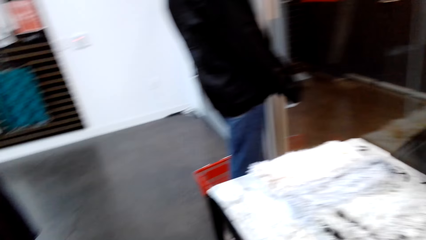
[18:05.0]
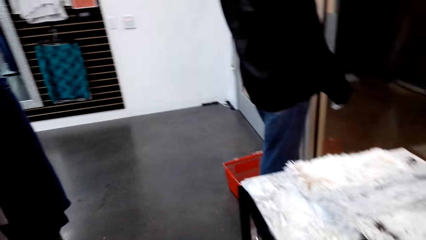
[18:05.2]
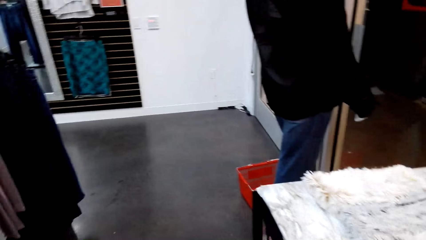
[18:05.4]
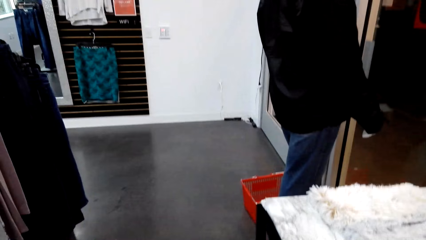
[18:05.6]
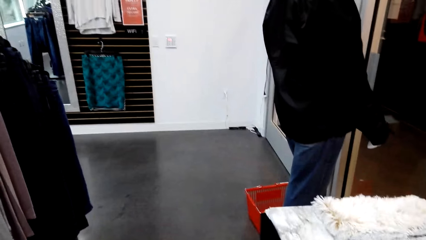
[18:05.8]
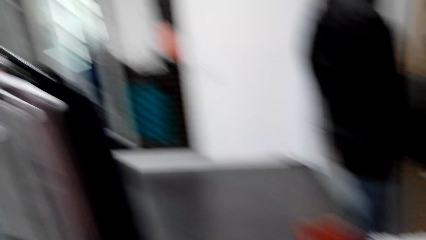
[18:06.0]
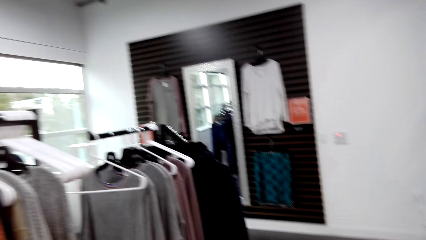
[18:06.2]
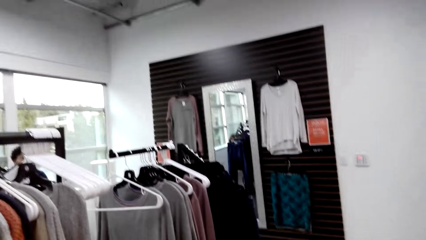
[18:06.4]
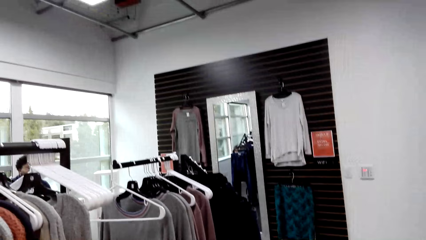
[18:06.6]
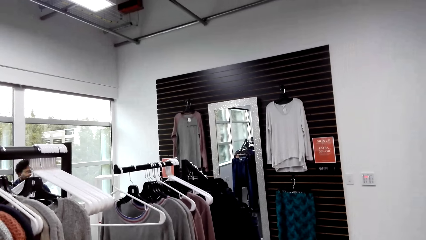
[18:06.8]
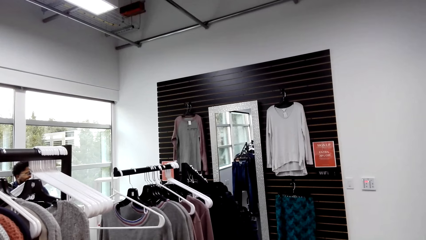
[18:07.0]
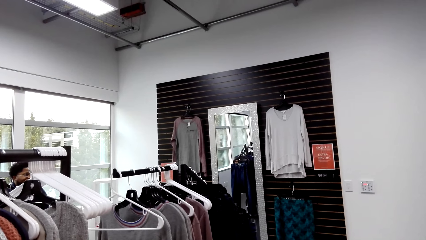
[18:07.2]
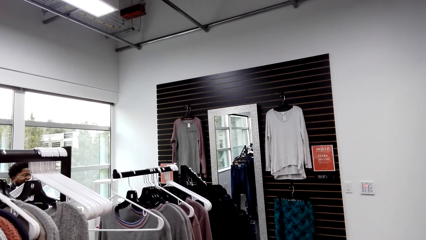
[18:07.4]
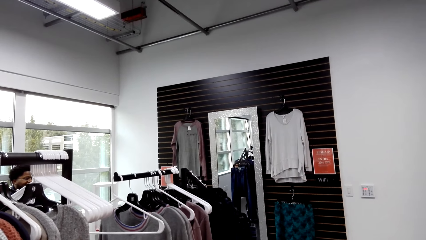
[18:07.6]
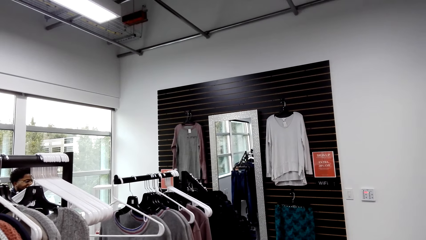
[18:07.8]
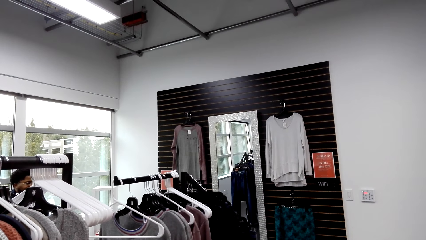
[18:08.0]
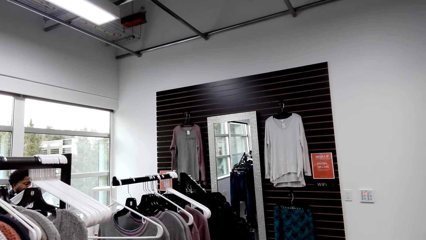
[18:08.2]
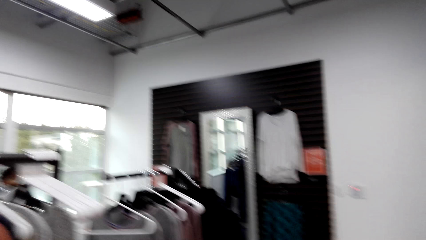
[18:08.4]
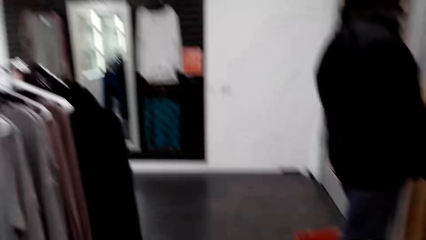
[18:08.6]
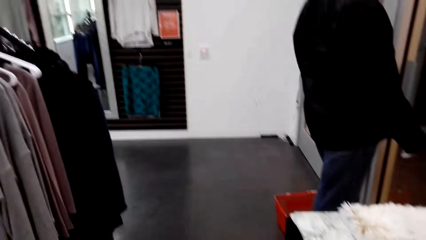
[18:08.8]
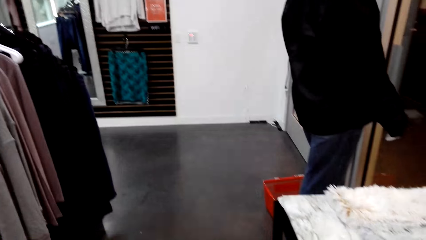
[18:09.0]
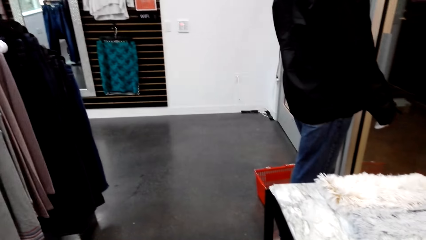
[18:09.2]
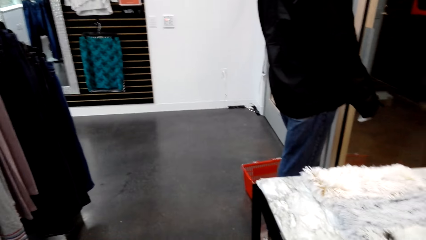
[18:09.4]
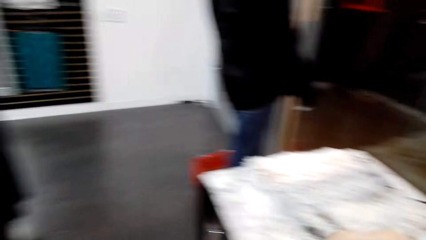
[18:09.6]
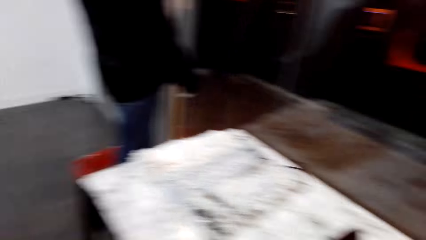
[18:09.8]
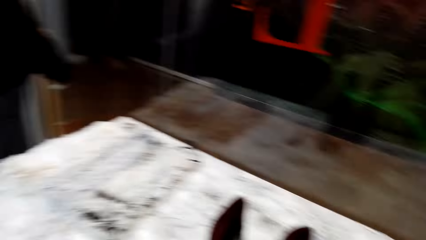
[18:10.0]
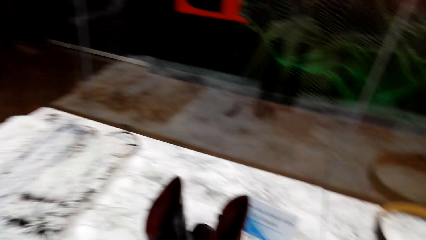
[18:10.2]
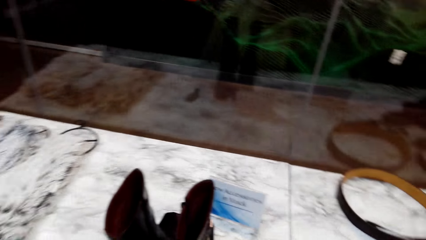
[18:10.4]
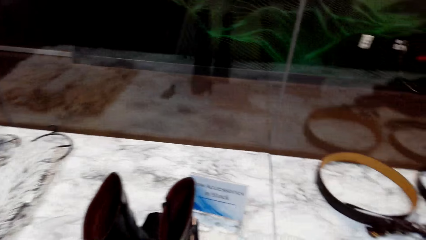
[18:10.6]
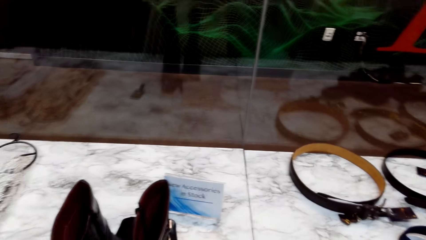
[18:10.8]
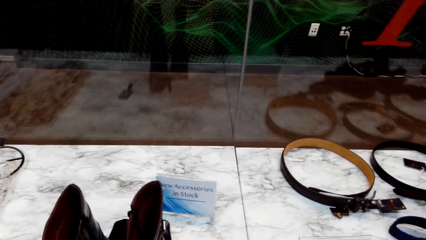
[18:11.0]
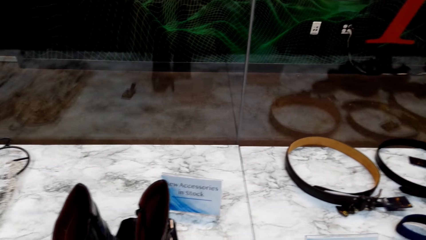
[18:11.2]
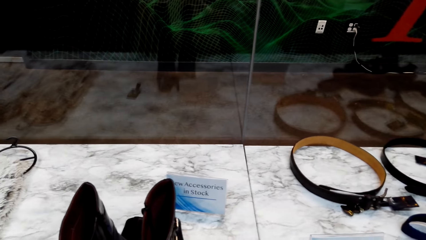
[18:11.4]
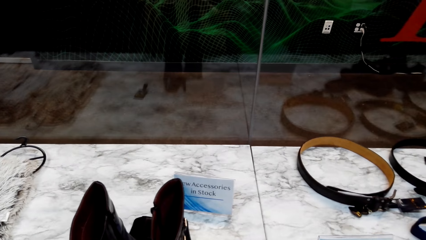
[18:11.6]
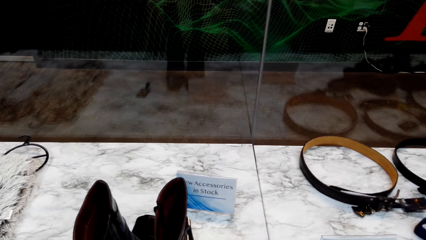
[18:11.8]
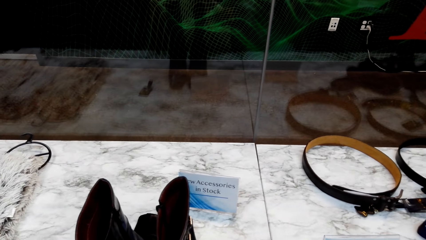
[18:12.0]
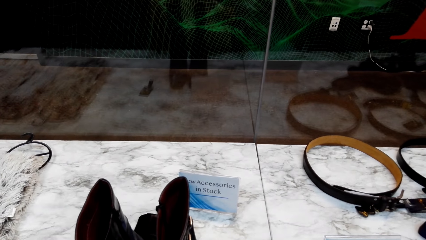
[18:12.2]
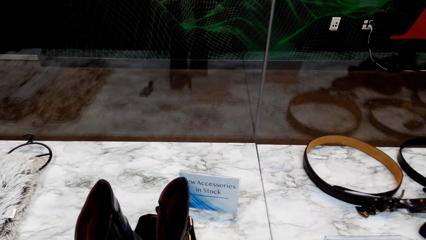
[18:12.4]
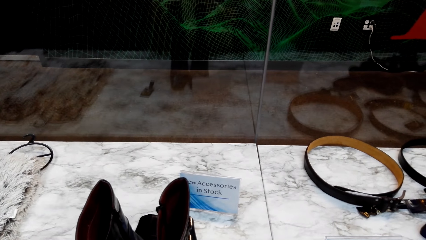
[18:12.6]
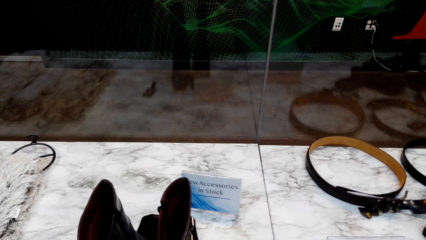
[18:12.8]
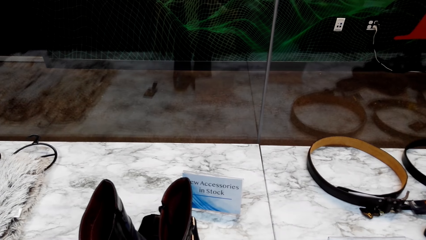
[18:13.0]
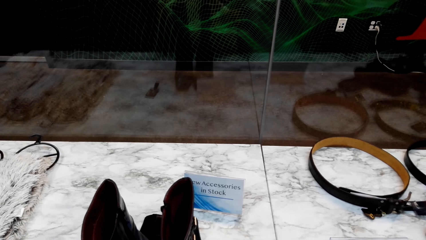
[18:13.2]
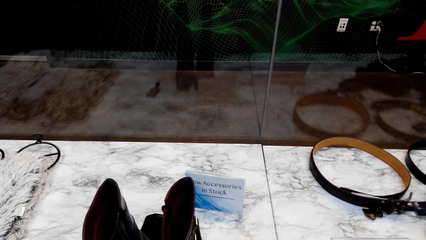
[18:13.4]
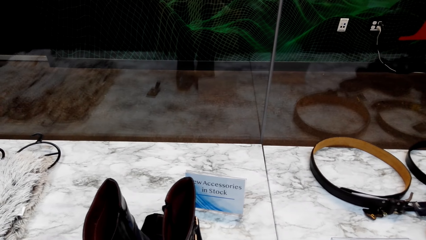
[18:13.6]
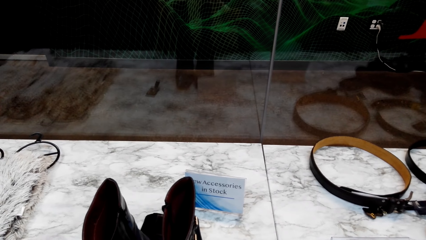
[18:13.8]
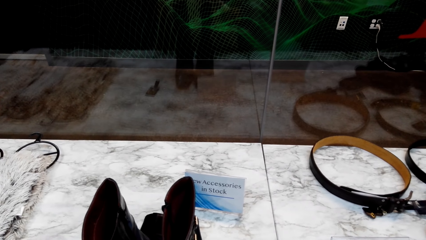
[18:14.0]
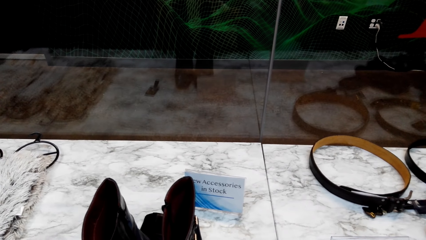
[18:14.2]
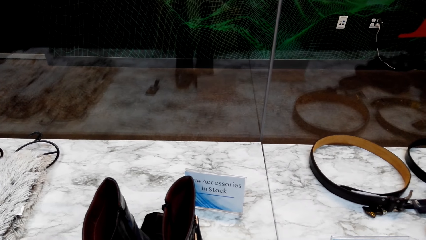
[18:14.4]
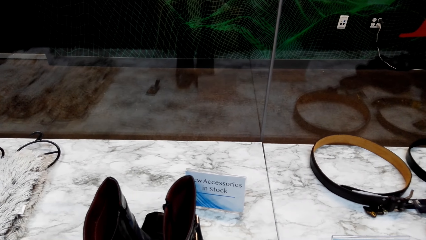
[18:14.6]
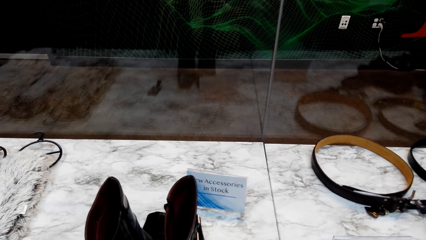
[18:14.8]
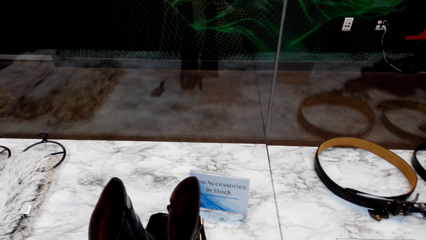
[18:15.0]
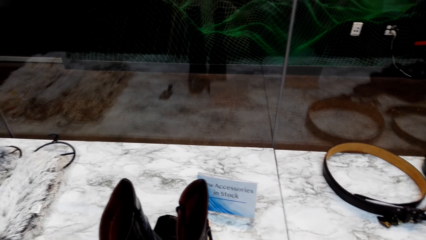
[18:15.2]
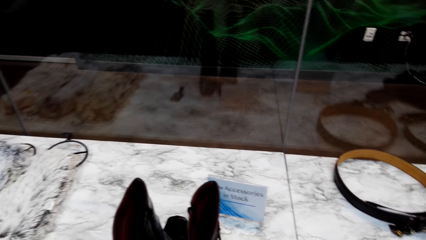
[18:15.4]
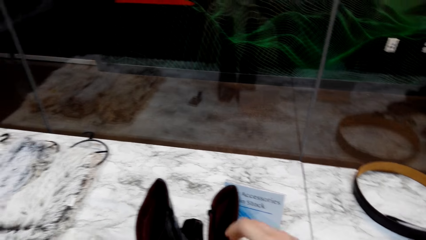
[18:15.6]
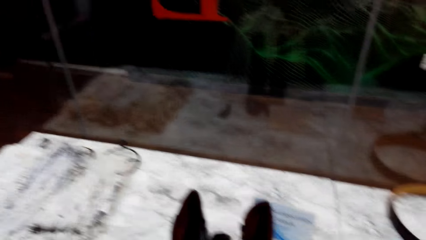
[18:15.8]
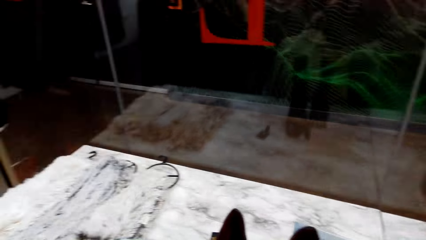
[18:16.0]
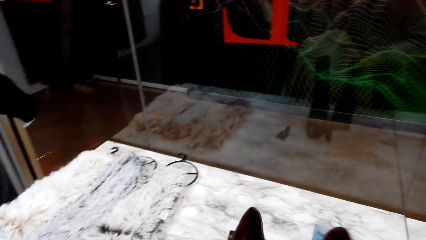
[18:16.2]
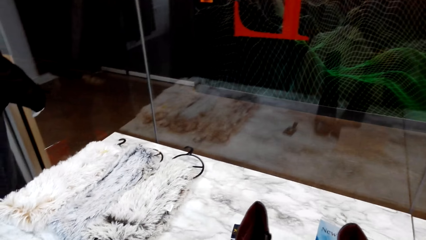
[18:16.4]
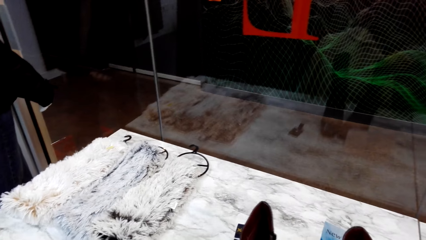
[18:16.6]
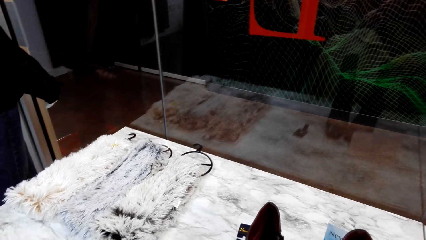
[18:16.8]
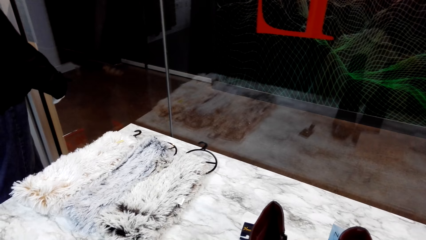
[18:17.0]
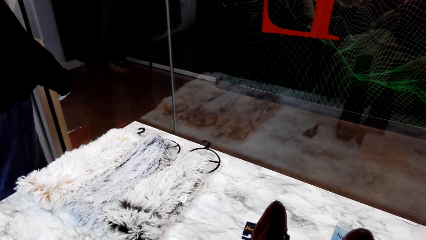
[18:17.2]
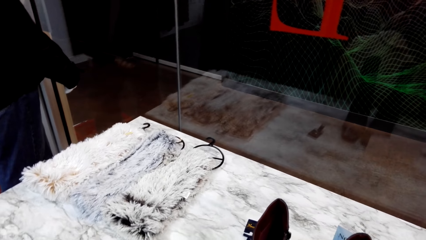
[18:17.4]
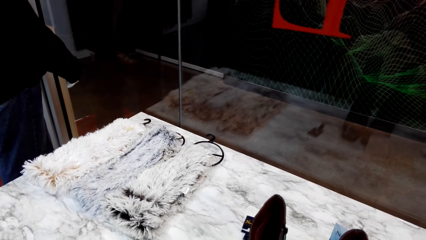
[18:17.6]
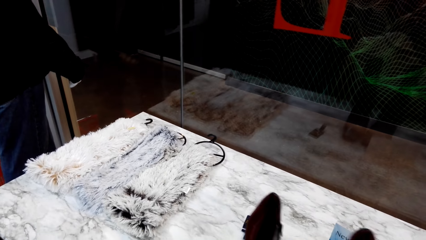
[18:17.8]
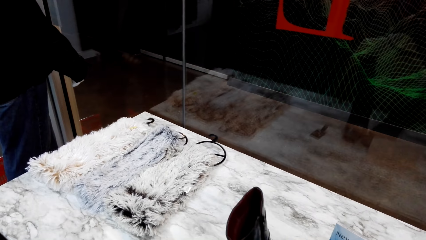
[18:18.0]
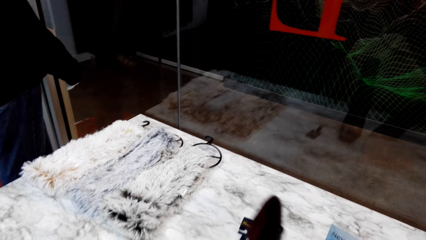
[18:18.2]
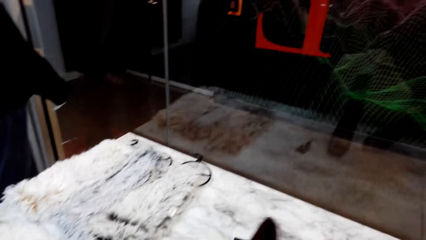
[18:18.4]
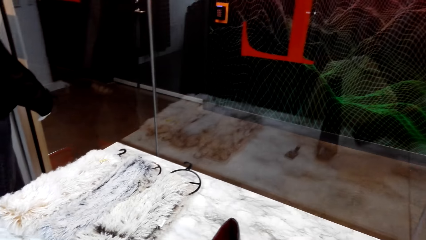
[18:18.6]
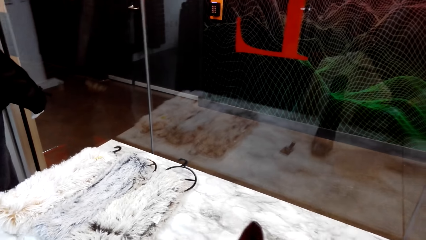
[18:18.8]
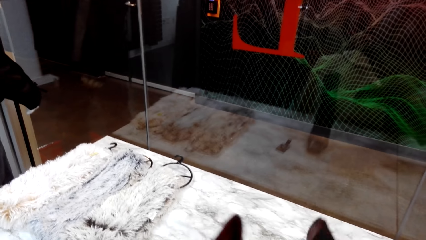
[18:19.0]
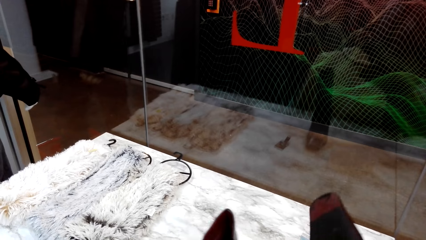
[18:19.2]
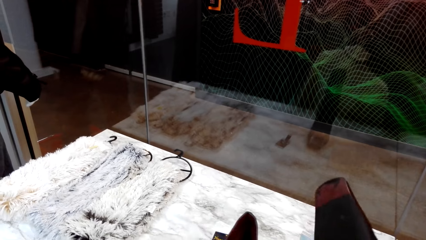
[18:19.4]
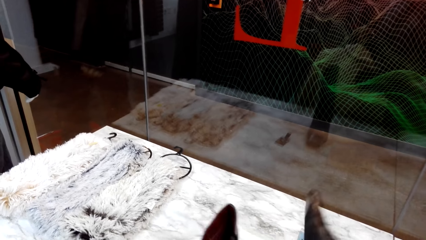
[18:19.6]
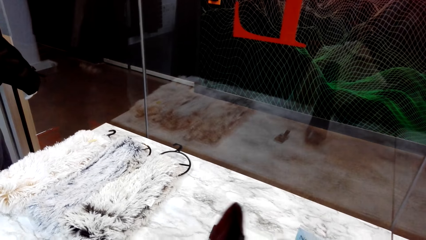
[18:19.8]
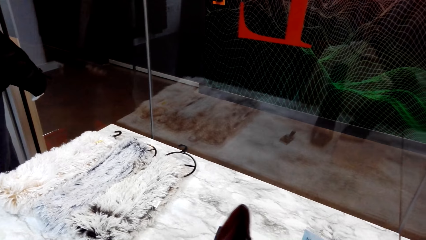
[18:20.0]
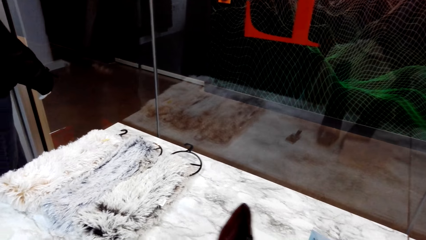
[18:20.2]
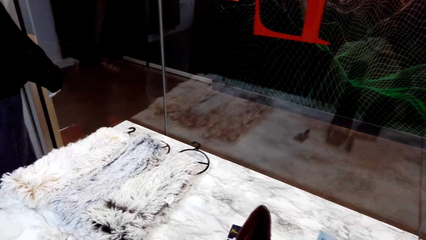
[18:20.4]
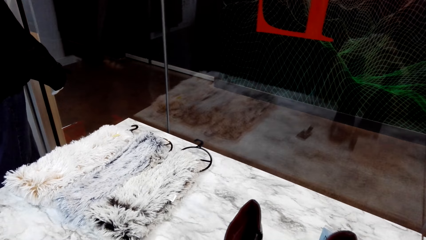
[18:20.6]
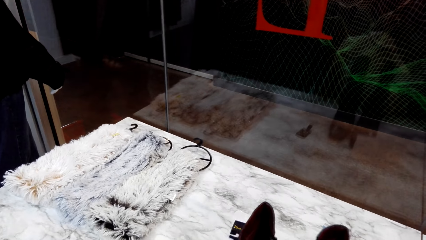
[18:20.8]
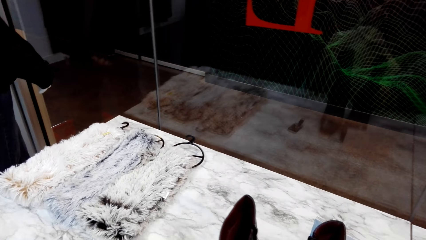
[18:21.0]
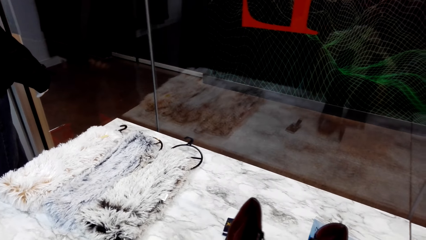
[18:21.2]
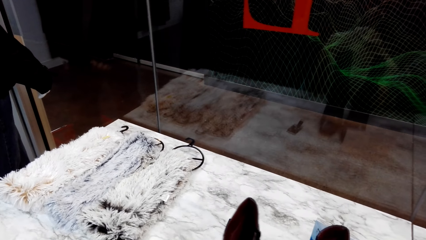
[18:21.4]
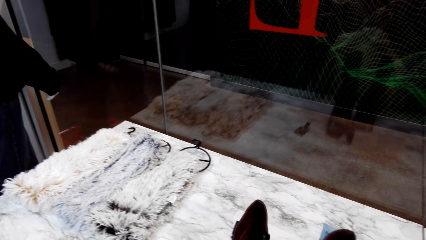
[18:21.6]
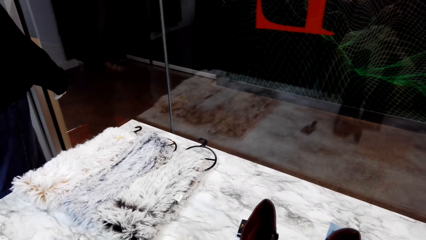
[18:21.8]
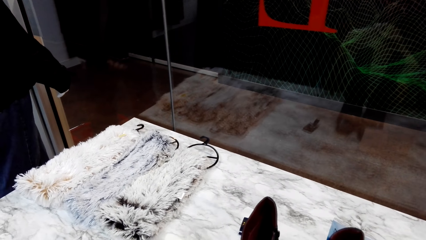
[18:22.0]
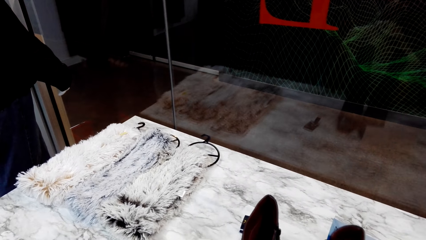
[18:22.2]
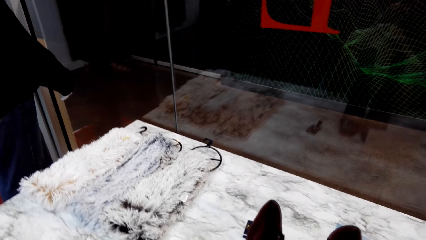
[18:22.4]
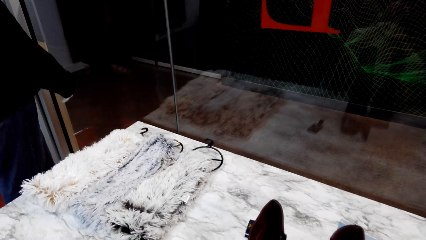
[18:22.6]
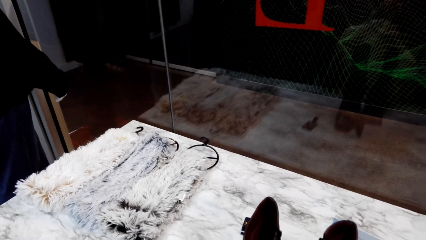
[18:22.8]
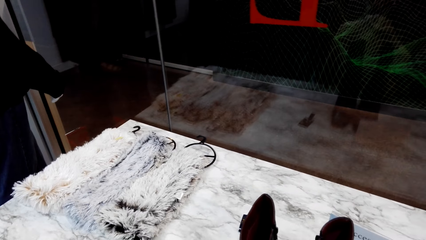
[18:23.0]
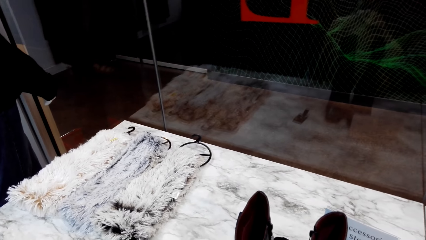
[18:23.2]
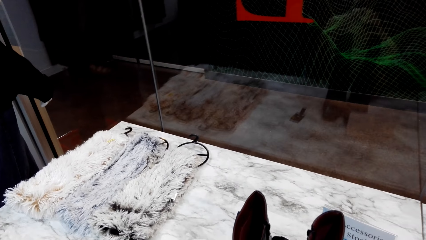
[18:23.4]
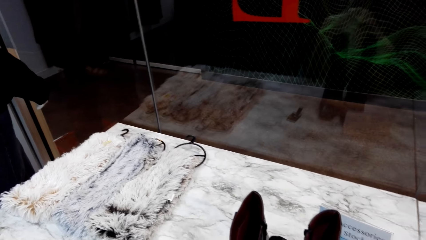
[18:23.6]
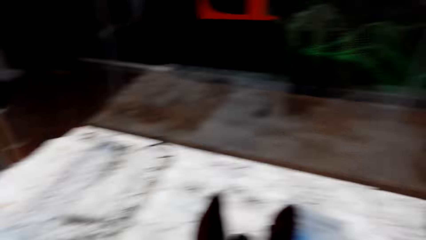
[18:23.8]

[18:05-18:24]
The camera wearer looks around. They stare at a man. They stare at the belt. They pick up the shoes on the table. They look around.
